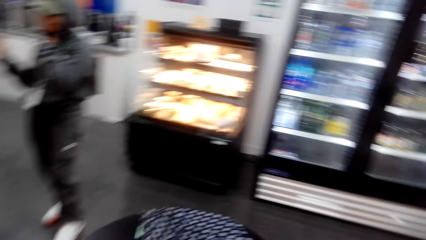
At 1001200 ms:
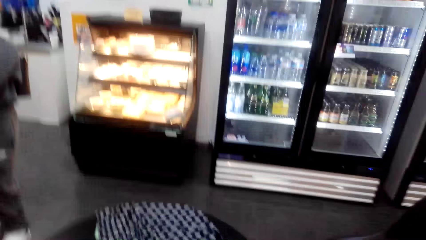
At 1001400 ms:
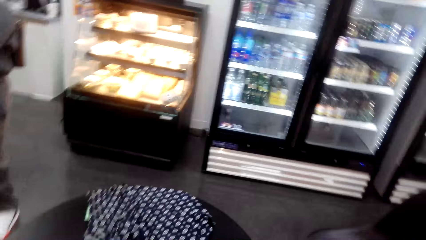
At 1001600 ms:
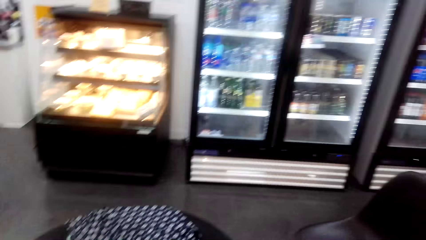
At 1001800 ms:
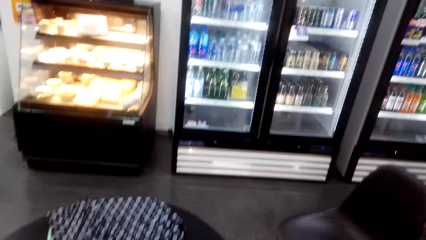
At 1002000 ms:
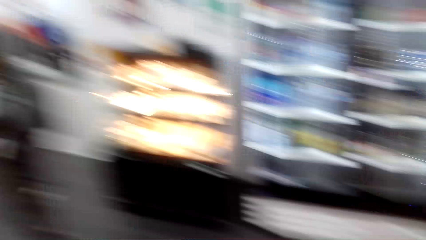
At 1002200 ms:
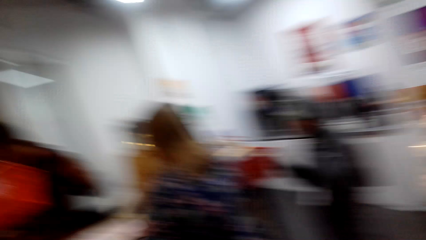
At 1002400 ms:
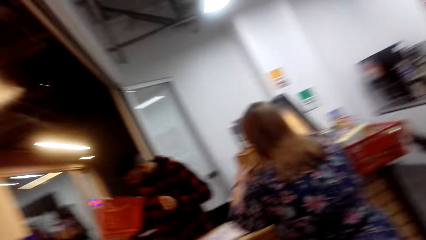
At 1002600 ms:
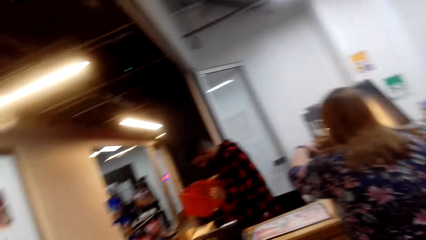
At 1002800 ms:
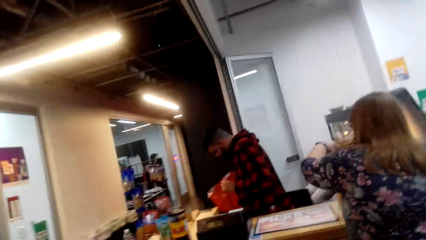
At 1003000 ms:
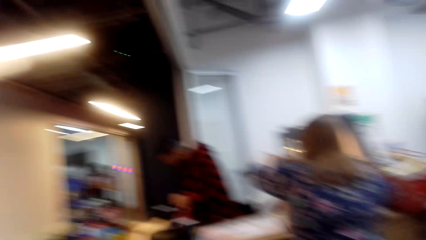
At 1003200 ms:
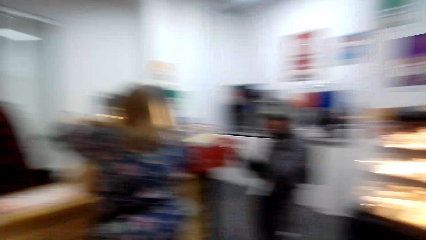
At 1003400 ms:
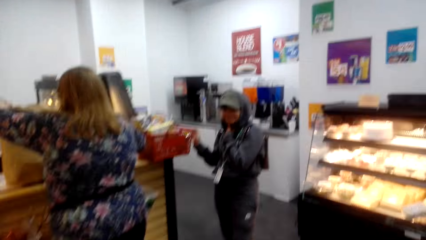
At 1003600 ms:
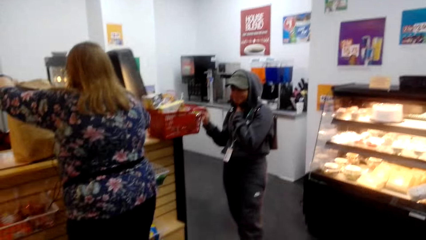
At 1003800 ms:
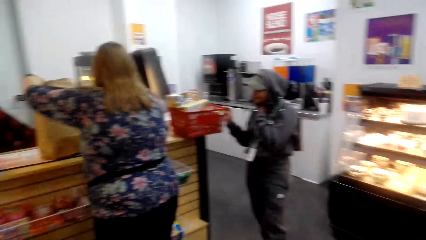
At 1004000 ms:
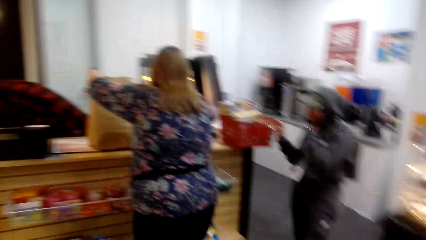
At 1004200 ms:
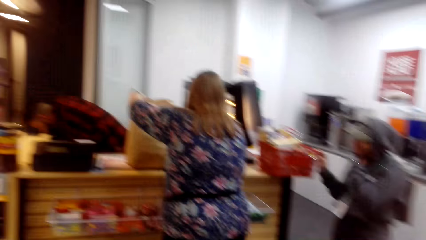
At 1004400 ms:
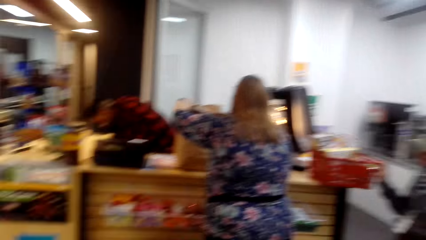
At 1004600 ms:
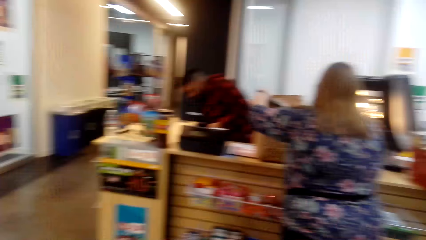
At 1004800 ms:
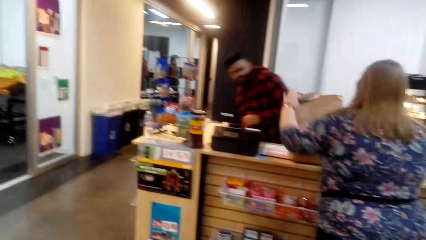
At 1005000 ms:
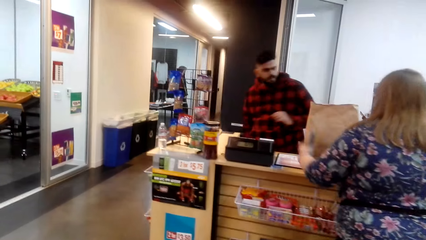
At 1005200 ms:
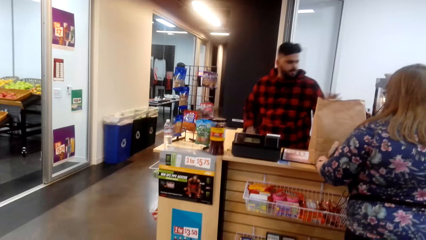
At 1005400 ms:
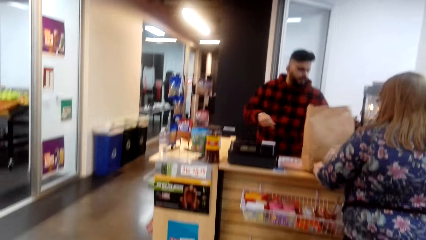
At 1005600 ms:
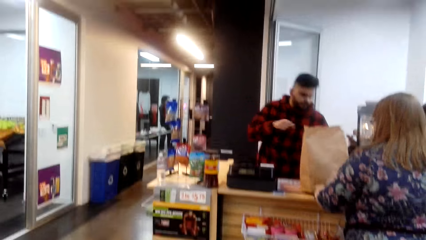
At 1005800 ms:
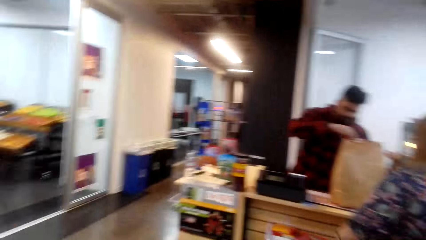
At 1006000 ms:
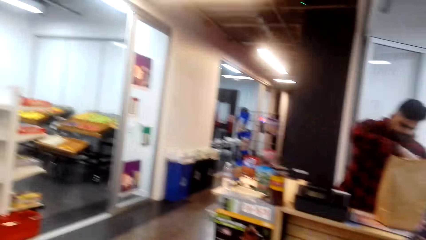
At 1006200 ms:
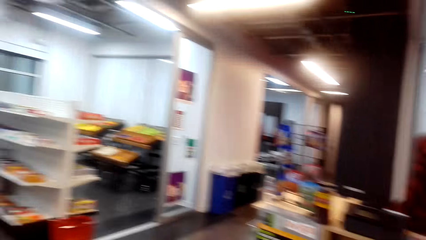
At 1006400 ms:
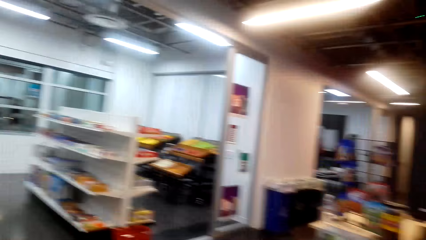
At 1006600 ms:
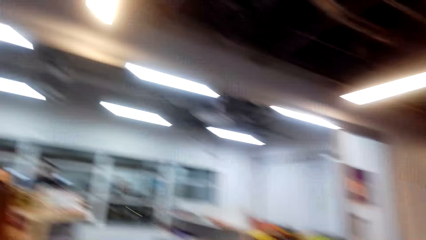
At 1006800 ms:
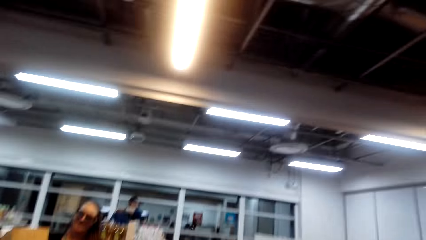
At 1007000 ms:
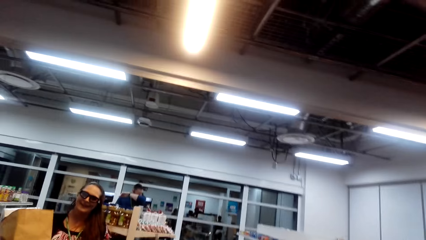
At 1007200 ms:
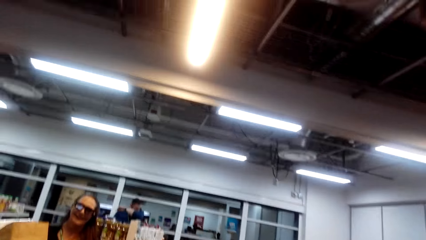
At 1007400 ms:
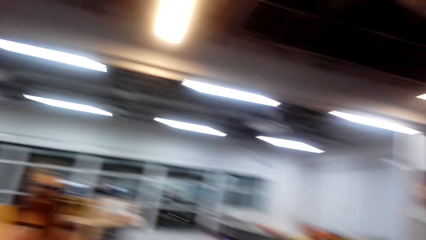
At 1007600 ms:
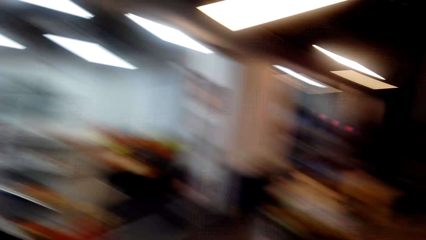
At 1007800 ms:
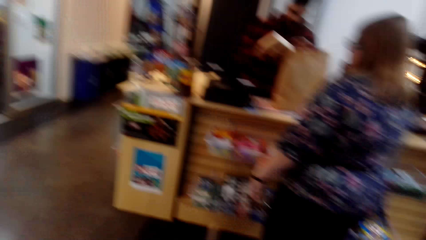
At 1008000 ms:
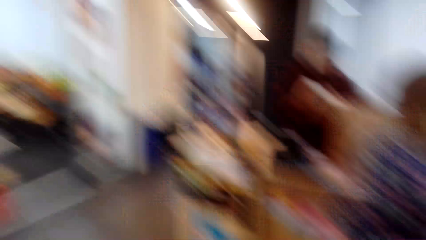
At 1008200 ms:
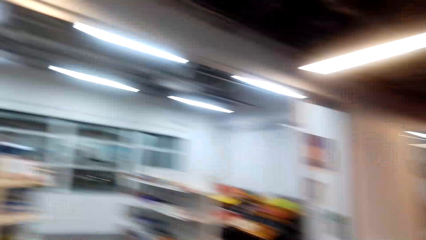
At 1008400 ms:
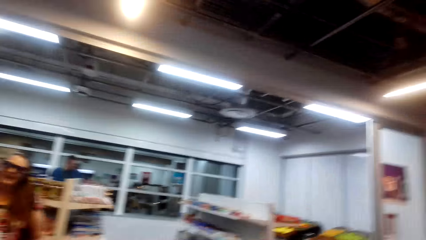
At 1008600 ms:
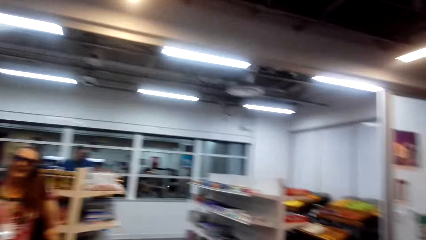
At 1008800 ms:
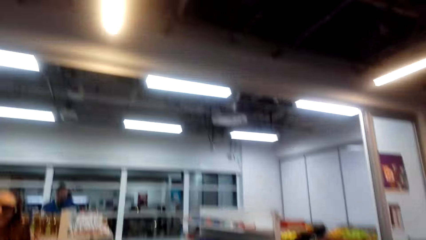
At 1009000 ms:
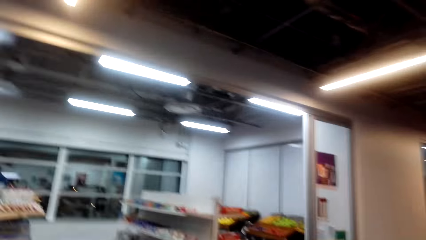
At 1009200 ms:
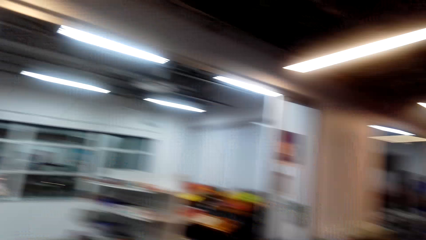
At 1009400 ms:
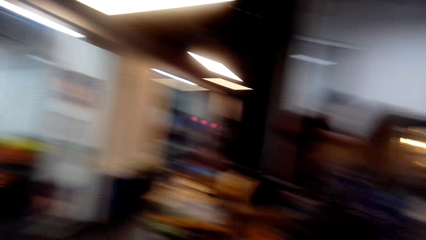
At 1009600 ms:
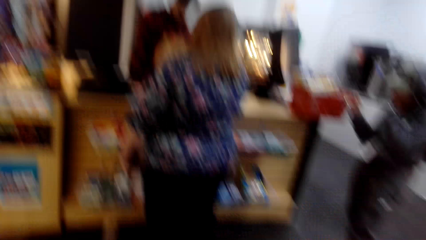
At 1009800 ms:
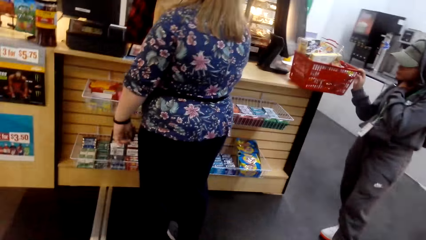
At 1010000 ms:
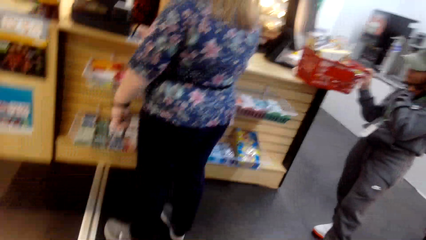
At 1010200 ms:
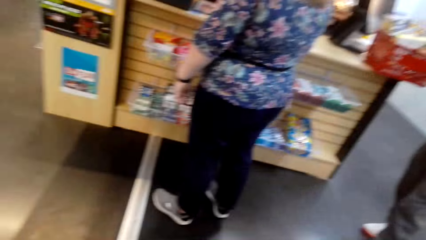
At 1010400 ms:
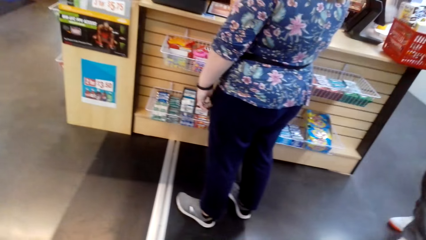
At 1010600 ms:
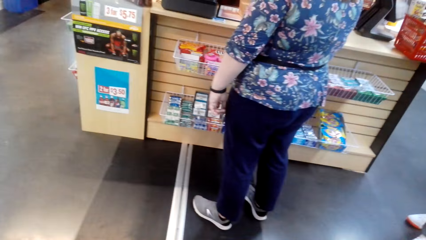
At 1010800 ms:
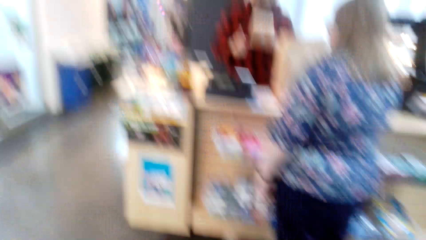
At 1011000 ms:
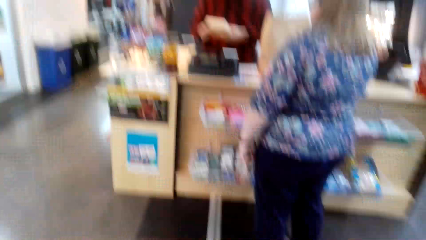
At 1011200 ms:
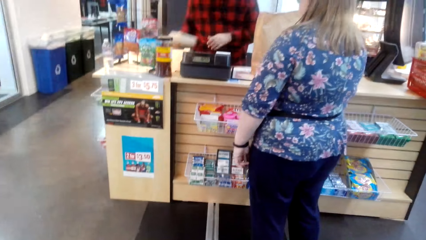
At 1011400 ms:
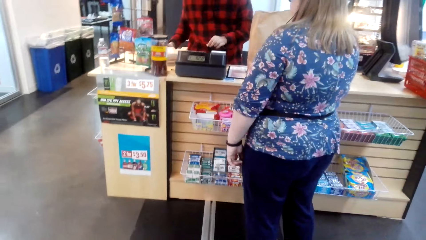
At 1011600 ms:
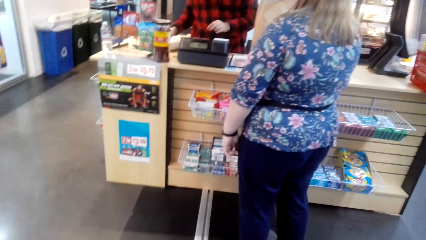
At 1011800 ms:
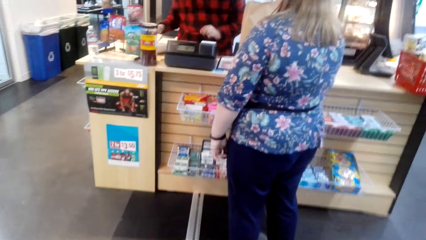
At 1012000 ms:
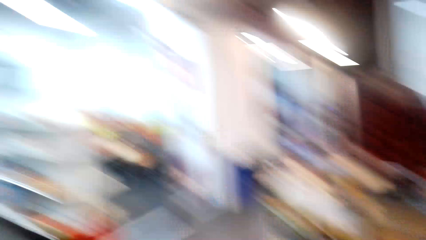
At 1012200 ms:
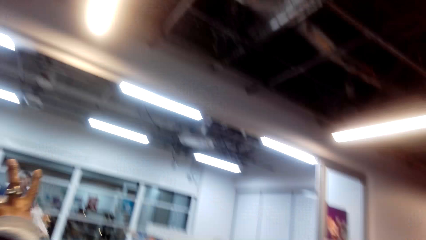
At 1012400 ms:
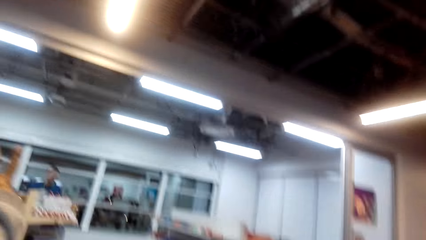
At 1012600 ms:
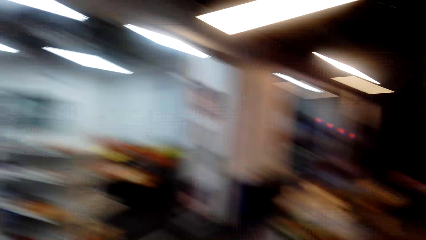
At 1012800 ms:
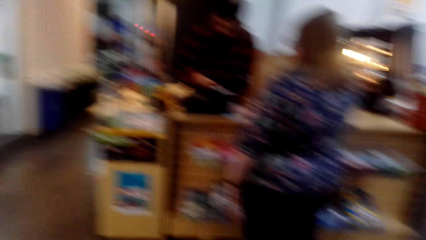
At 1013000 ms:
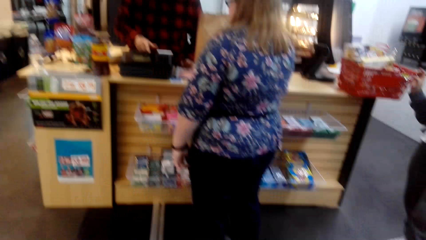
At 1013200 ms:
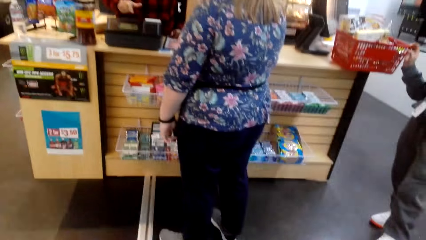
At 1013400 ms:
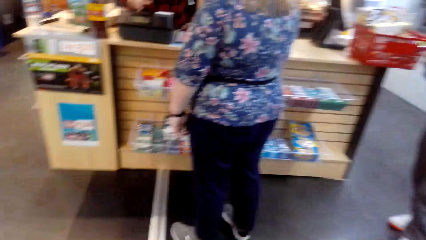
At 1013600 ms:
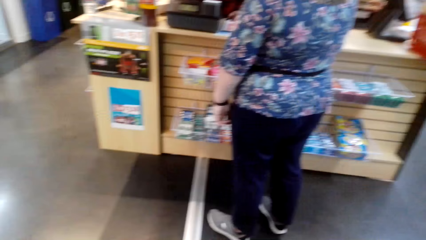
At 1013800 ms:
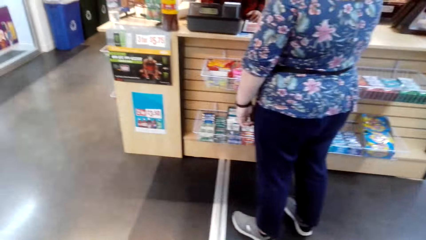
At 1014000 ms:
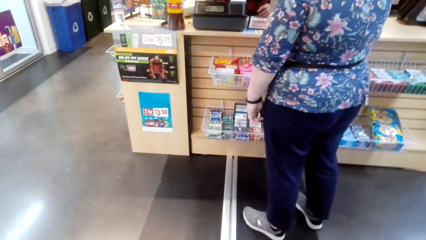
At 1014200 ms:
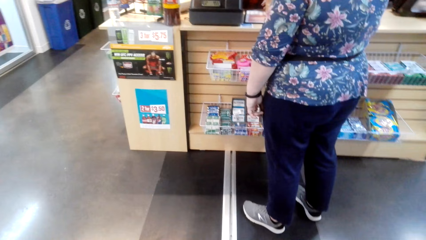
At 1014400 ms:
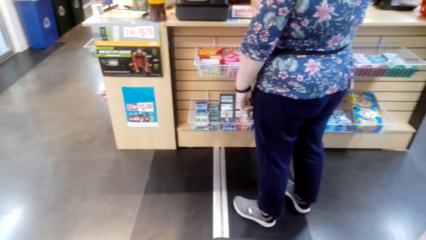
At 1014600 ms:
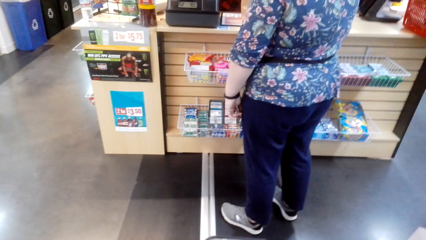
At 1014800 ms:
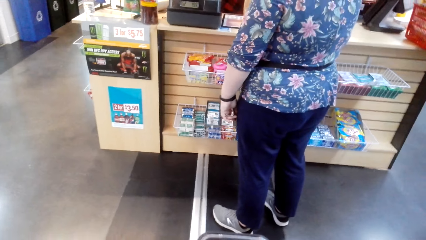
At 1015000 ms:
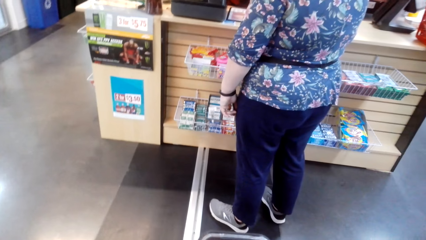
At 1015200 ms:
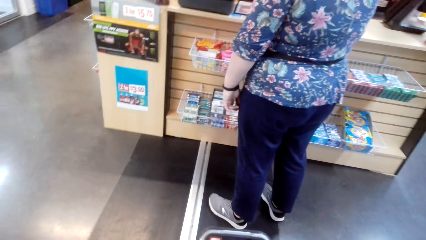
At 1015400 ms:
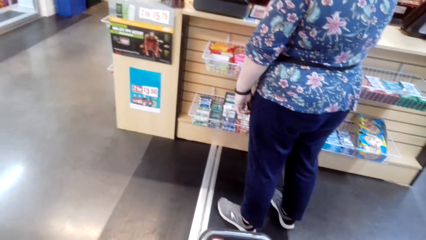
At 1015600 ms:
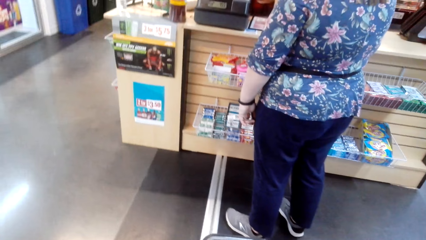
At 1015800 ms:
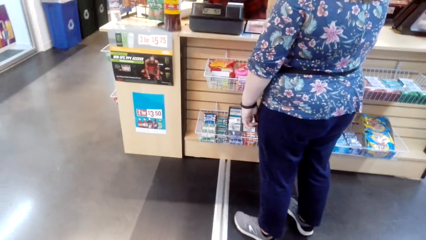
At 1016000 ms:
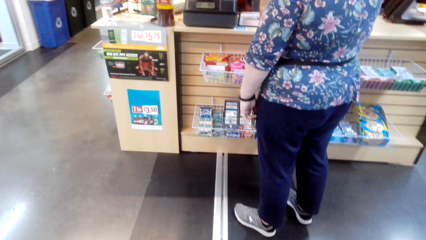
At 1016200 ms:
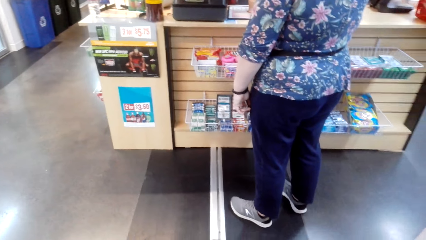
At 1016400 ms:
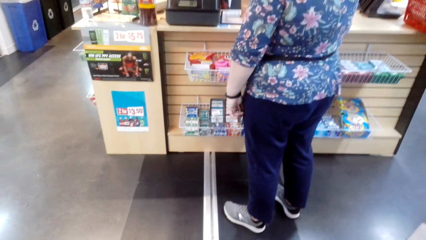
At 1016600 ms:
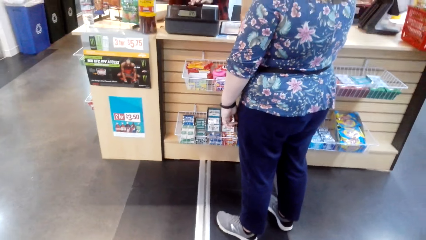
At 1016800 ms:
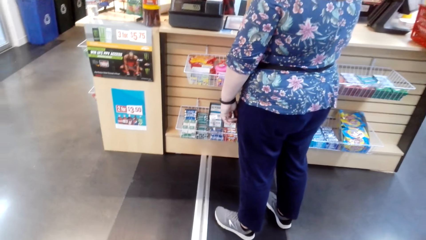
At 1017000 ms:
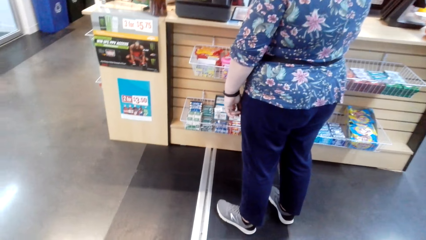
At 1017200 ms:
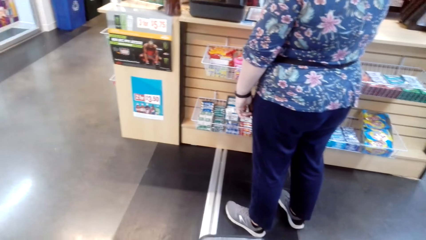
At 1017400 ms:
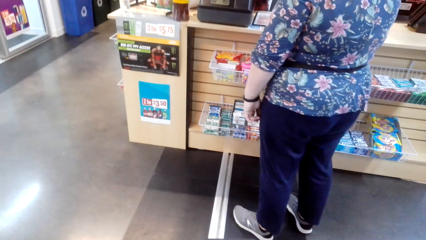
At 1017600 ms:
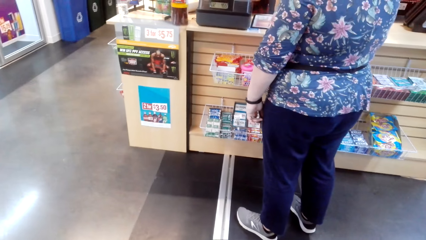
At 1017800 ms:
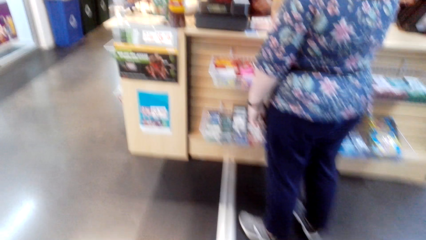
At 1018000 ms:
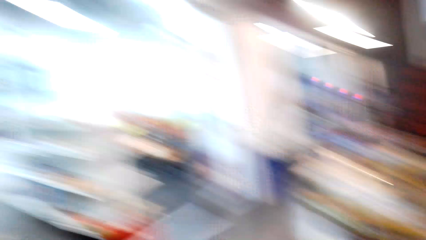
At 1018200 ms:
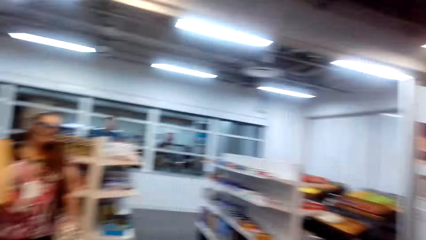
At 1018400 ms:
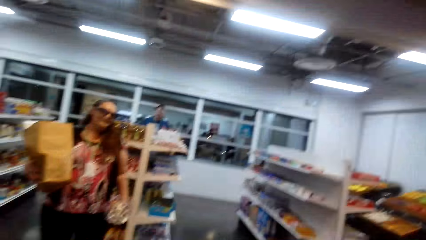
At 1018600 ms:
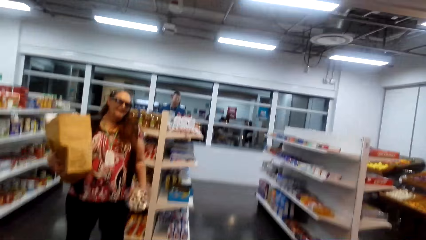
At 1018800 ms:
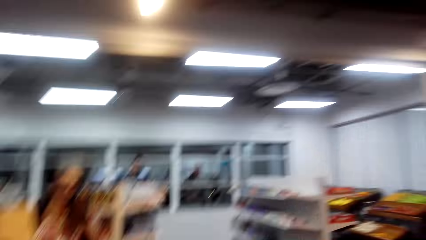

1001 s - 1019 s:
The camera wearer walks around the supermarket. They walk around. They talk to a person.
